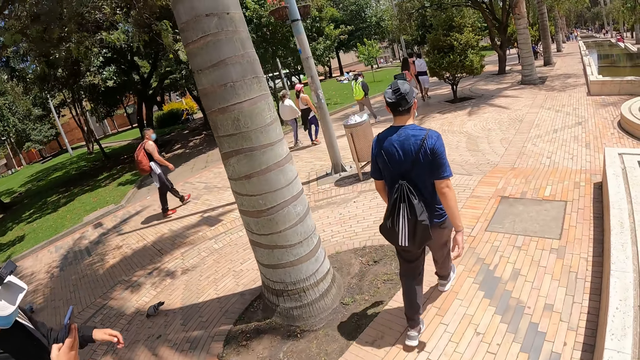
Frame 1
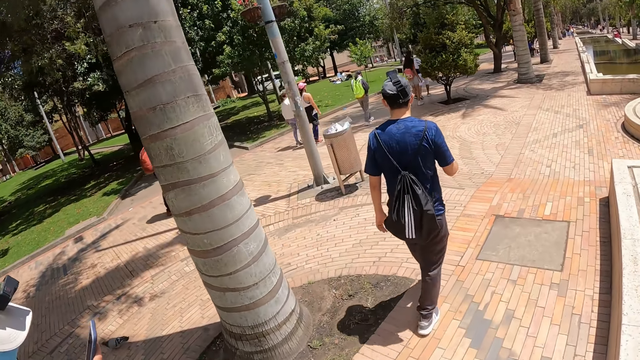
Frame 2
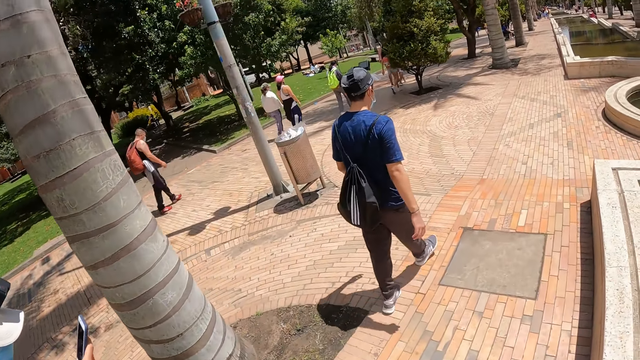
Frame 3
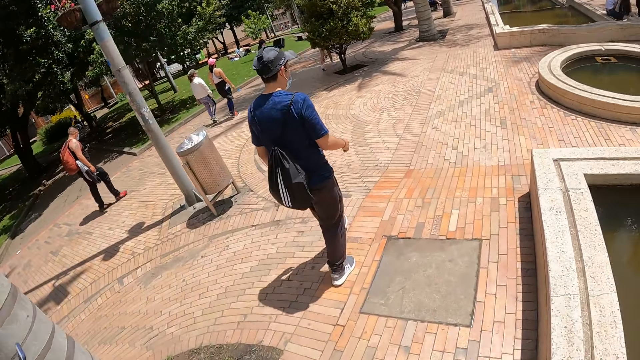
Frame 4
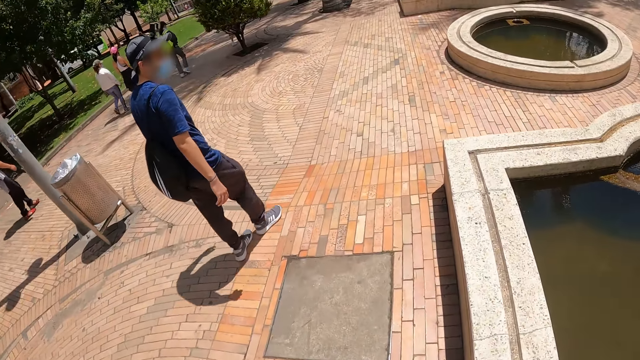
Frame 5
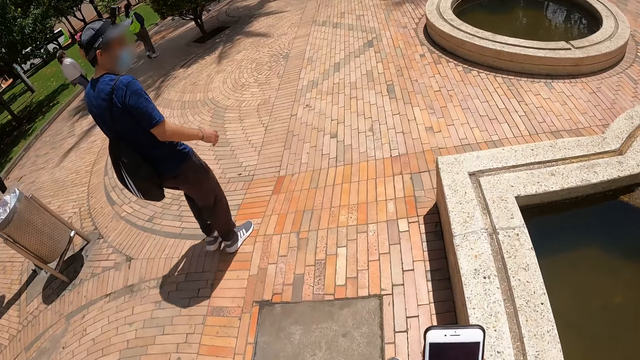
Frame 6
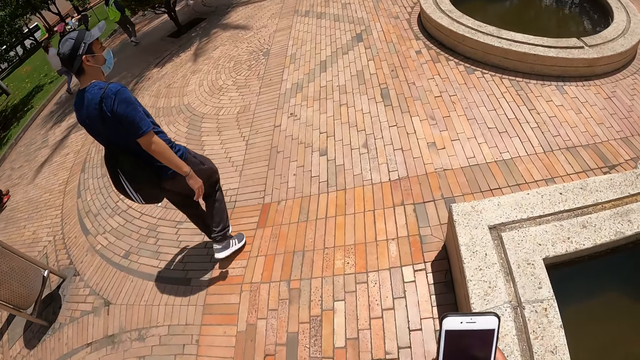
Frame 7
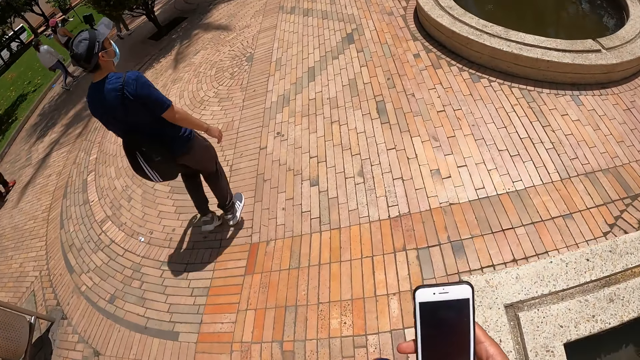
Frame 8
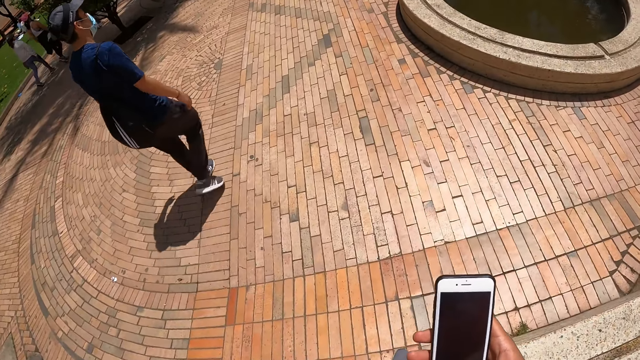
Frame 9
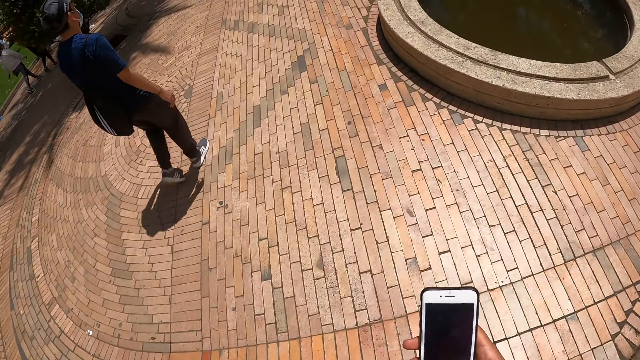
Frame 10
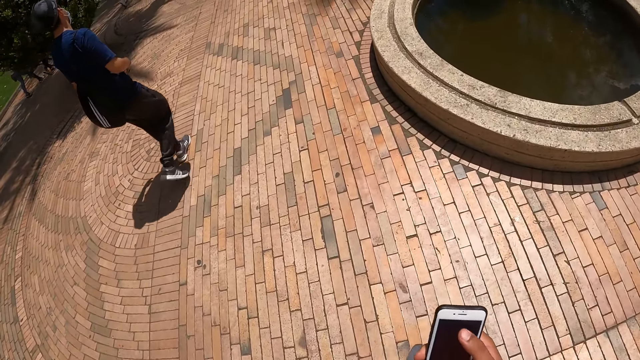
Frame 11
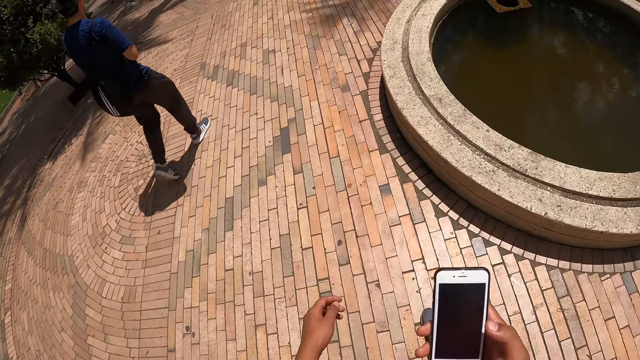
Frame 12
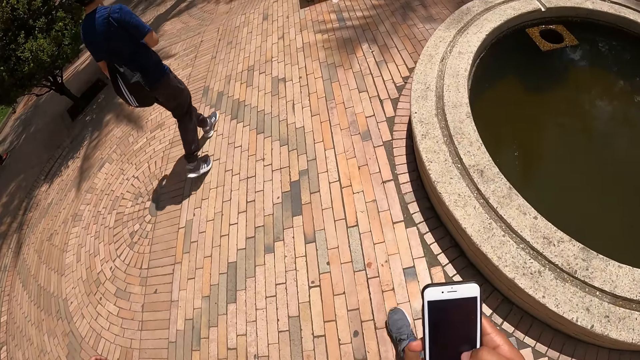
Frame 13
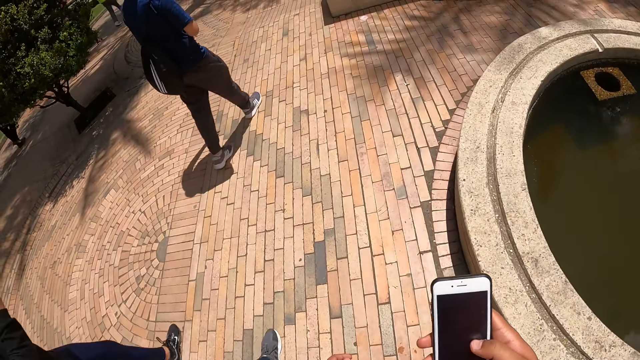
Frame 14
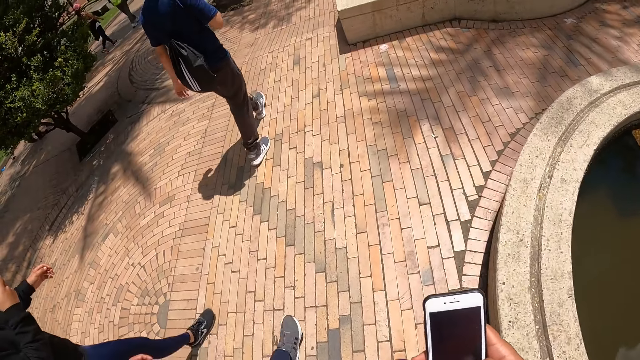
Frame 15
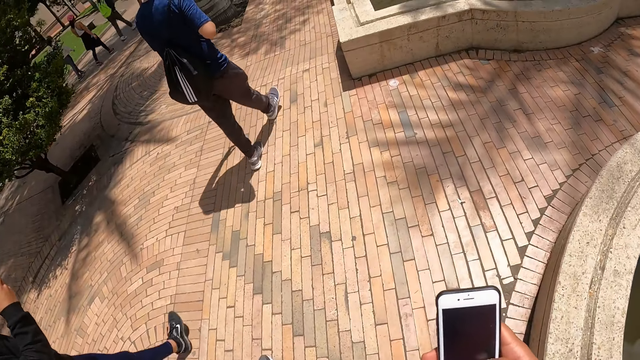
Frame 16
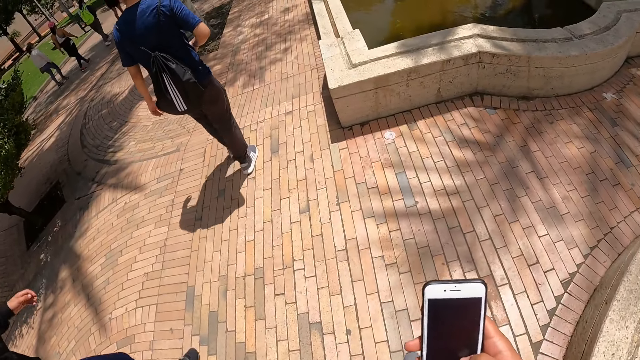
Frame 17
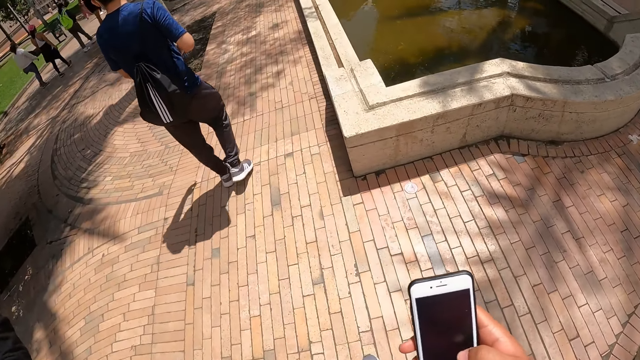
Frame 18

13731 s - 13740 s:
A man uses a phone. The man and two other men walk along the street. The camera wearer walks along the street. He operates a phone with his right hand.

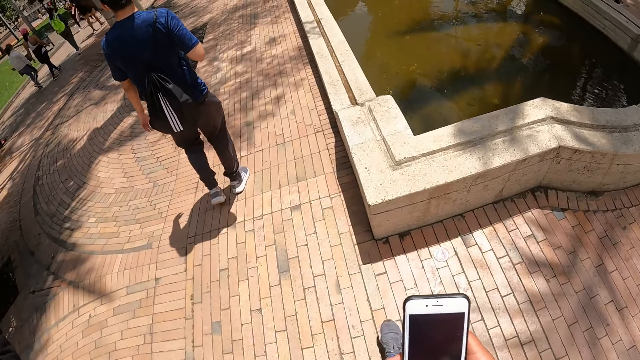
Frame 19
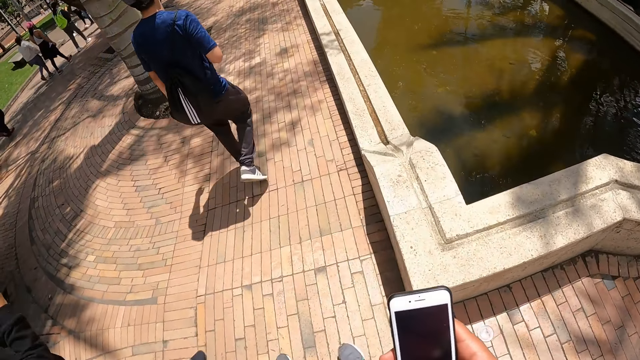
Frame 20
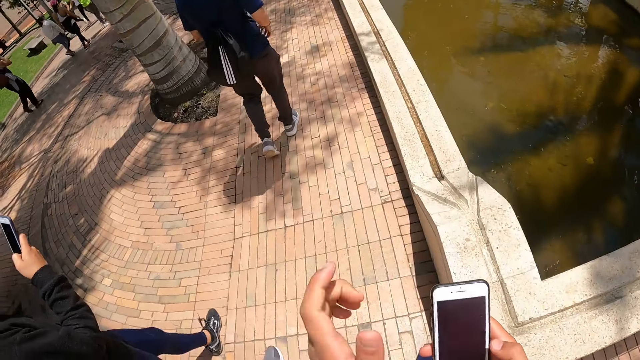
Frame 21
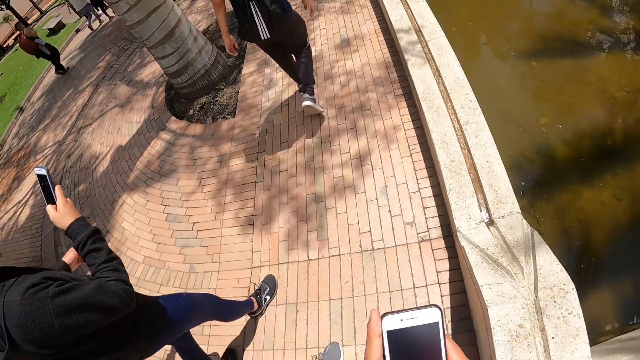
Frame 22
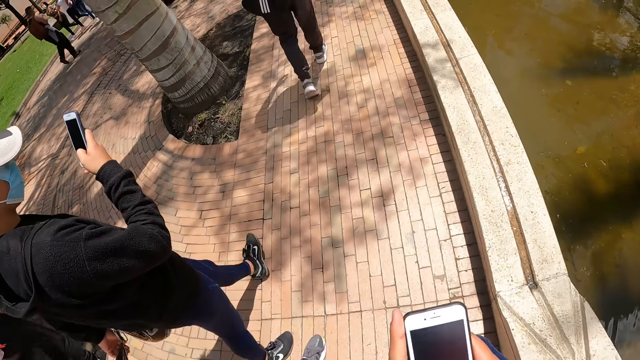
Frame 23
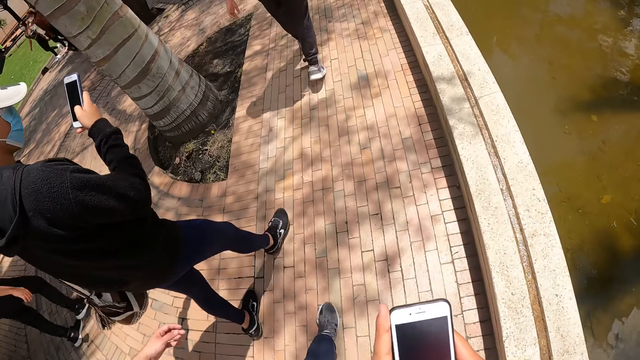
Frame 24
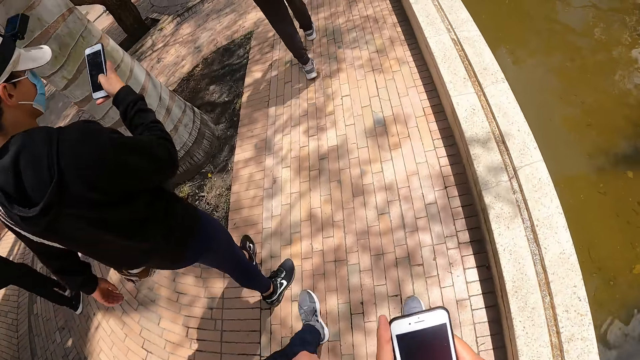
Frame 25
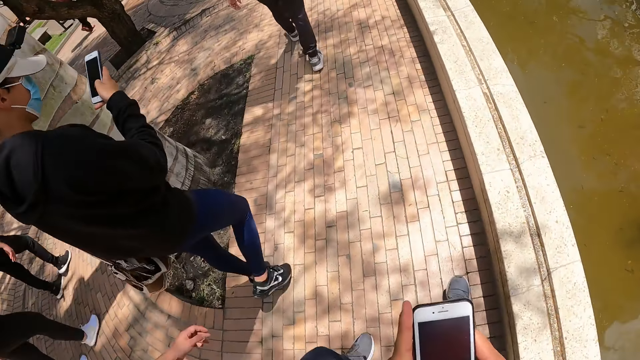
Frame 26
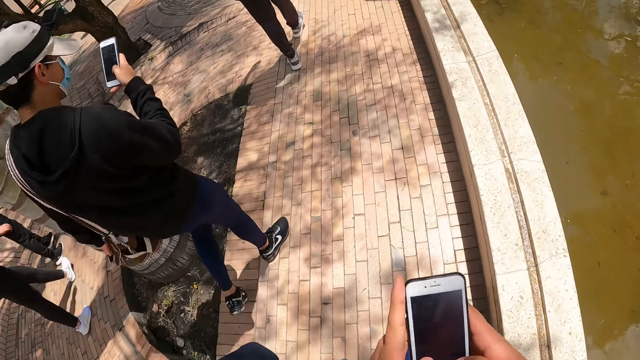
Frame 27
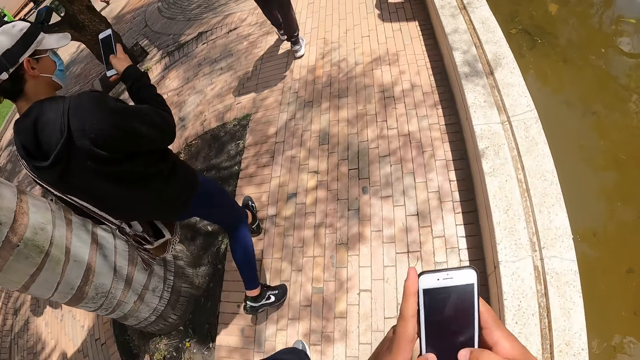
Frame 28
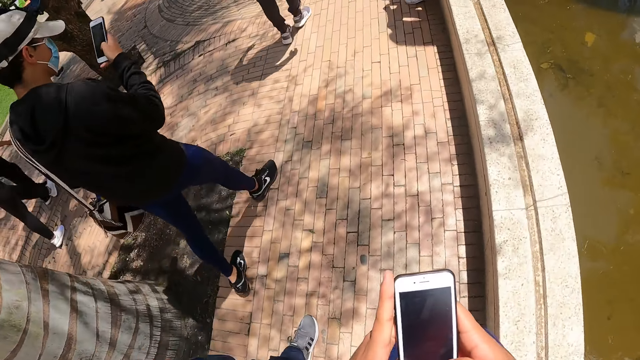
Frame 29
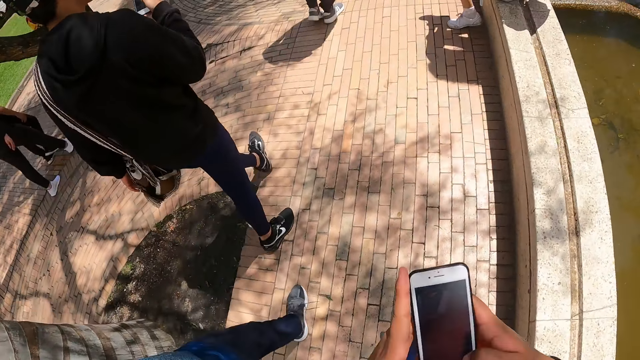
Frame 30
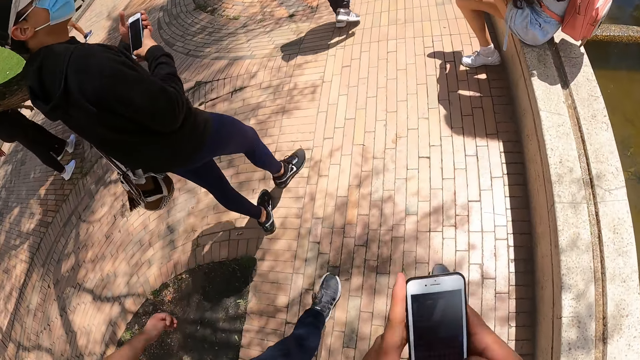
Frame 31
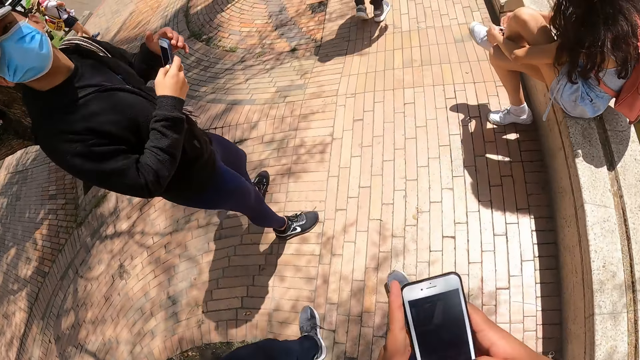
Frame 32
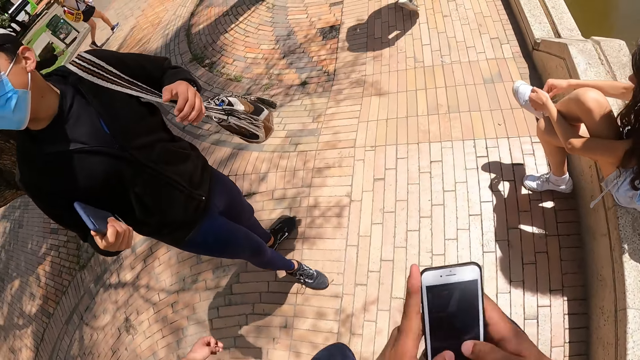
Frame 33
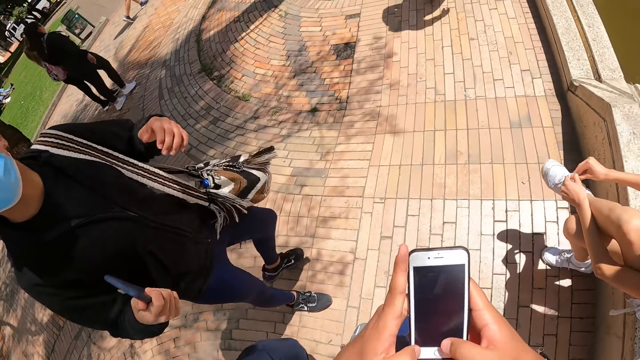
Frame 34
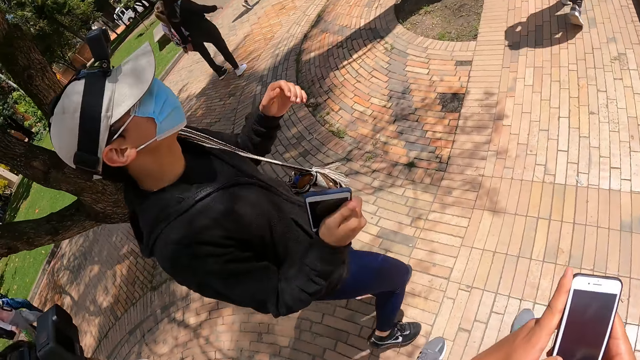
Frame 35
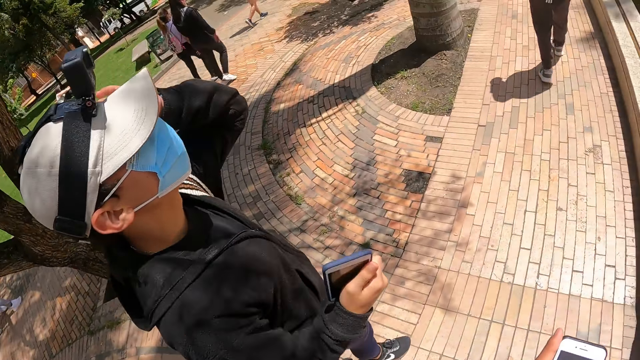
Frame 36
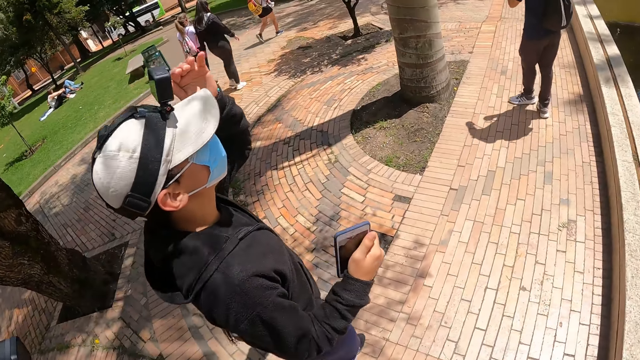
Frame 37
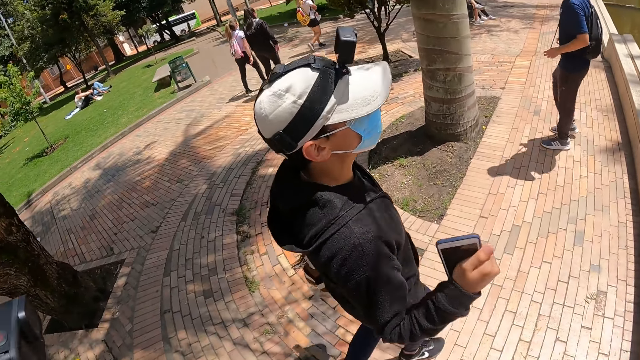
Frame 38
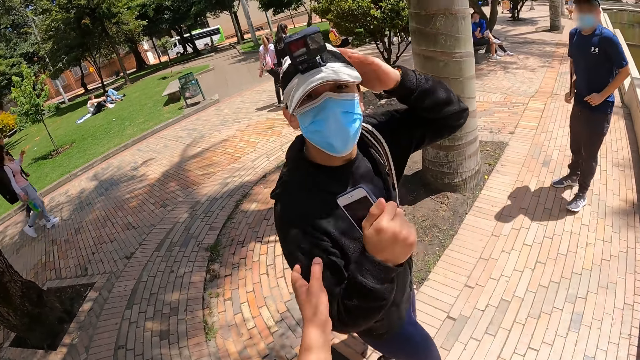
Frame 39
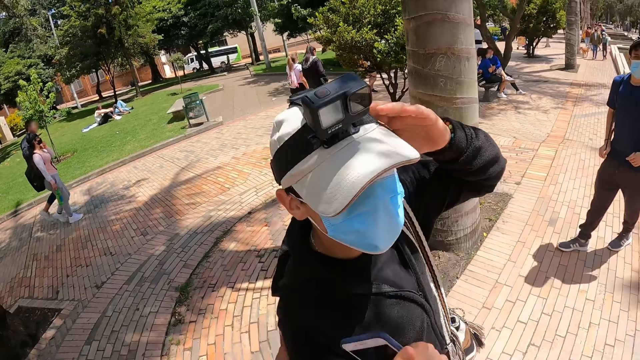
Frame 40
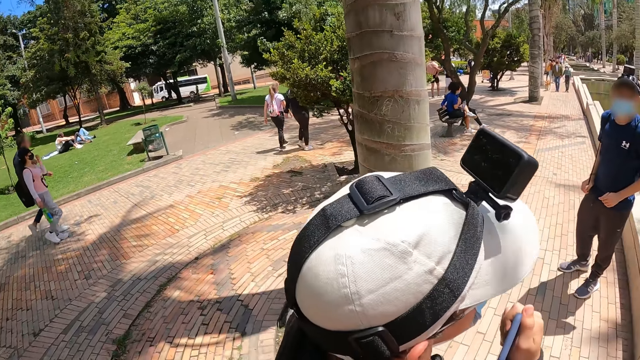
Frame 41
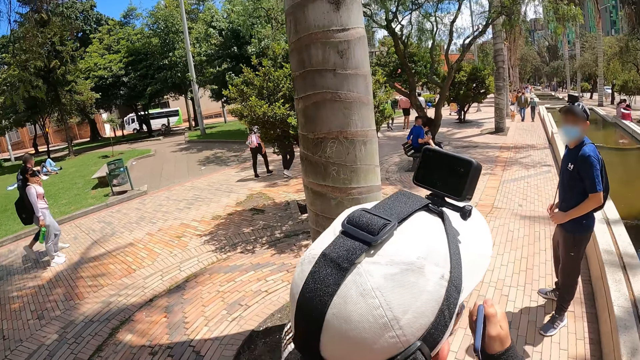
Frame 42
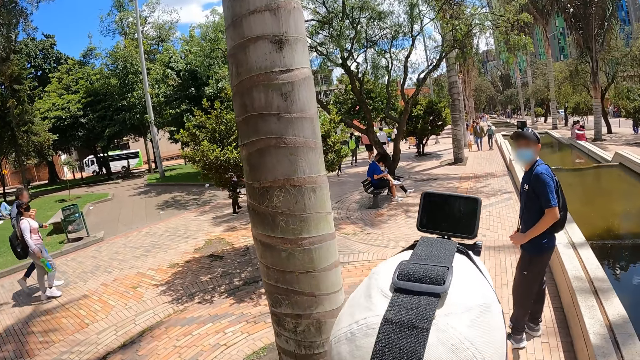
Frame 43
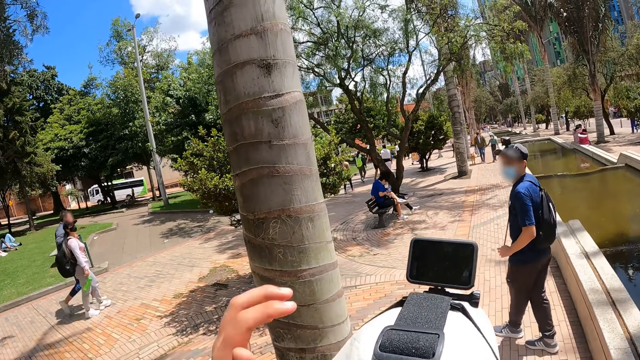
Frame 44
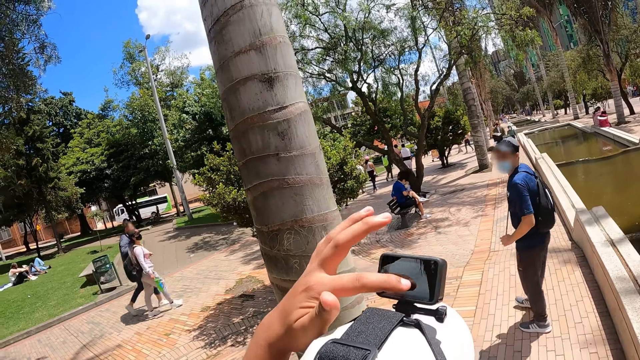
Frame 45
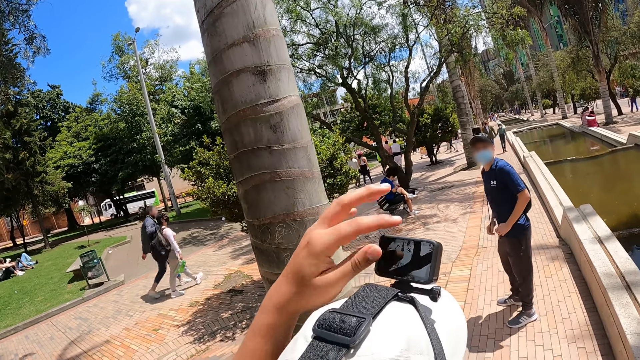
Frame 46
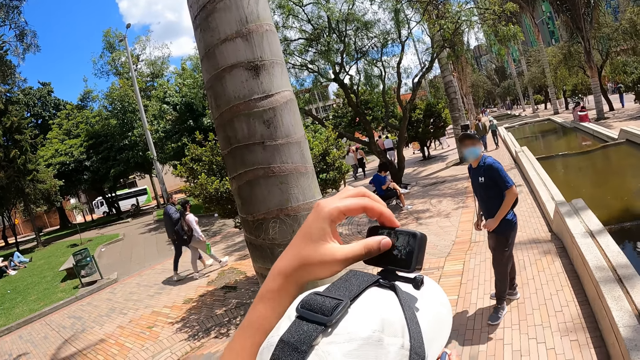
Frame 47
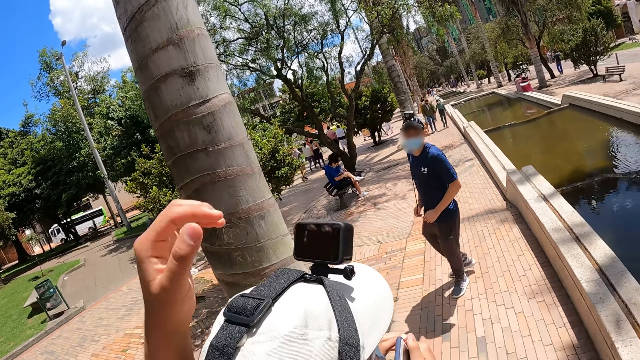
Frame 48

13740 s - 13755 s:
The camera wearer operates the phone with both hands. A man uses a phone. Another man, the man and a third man walk along the street. The man adjusts a camera on his head with his left hand. The camera wearer converses with the man. He touches the camera on the man's head with his left hand.
